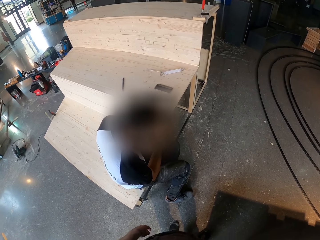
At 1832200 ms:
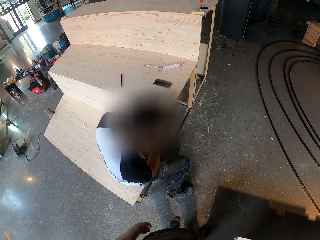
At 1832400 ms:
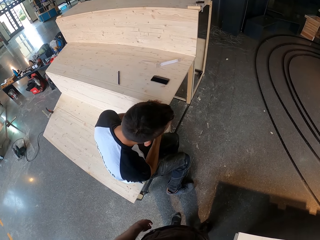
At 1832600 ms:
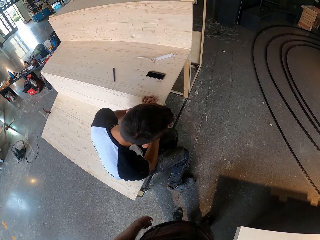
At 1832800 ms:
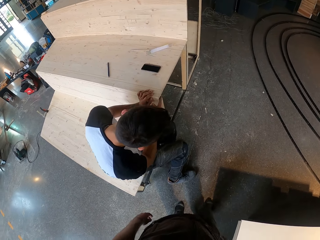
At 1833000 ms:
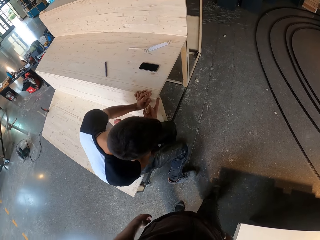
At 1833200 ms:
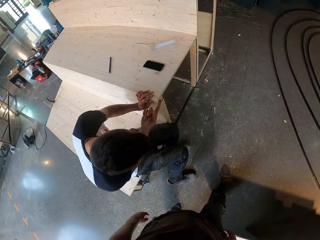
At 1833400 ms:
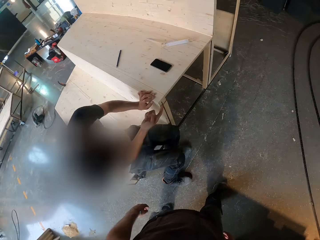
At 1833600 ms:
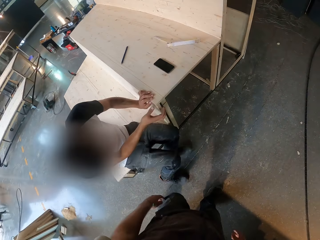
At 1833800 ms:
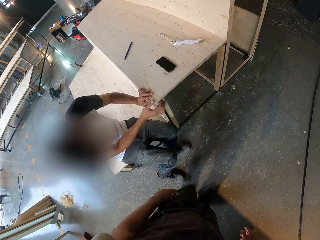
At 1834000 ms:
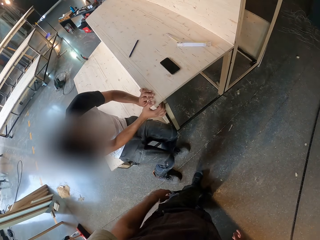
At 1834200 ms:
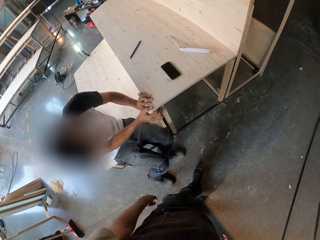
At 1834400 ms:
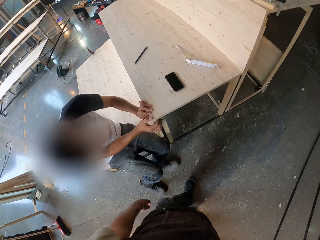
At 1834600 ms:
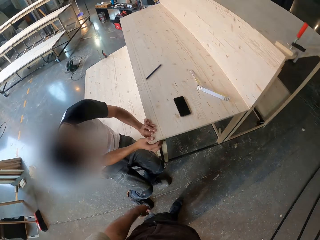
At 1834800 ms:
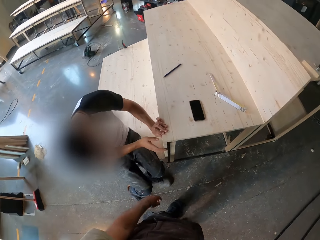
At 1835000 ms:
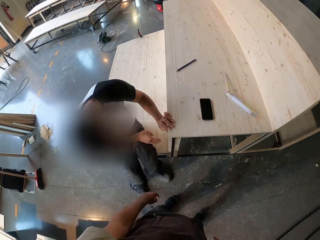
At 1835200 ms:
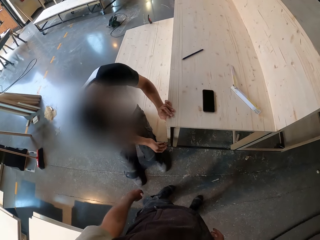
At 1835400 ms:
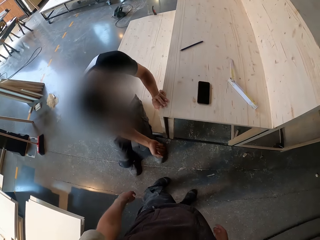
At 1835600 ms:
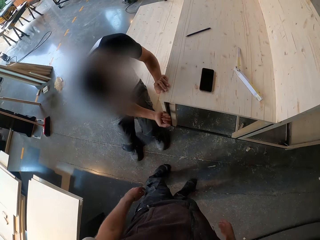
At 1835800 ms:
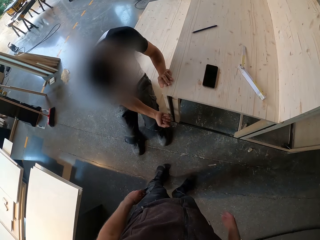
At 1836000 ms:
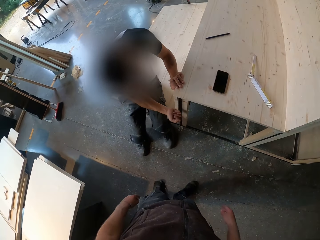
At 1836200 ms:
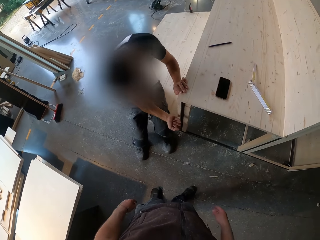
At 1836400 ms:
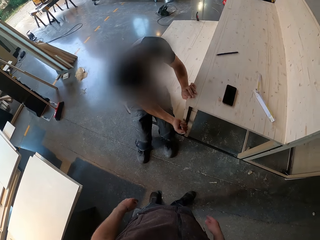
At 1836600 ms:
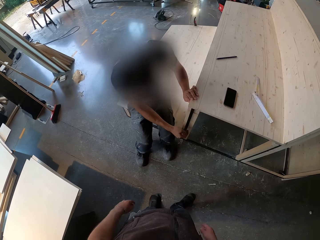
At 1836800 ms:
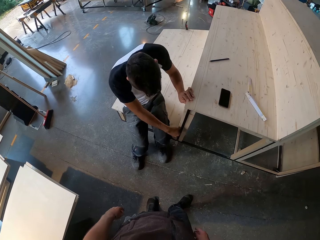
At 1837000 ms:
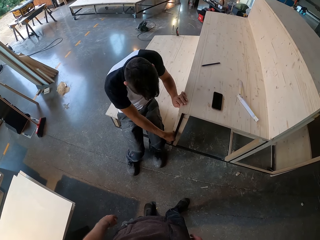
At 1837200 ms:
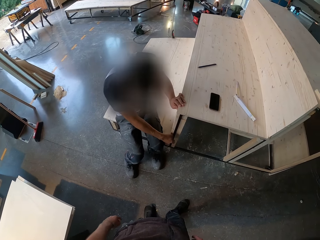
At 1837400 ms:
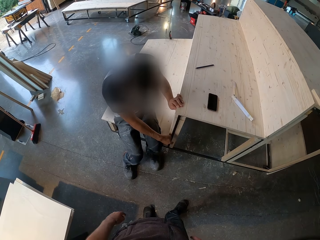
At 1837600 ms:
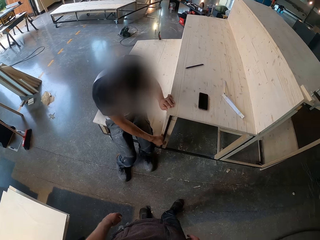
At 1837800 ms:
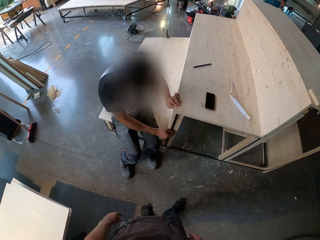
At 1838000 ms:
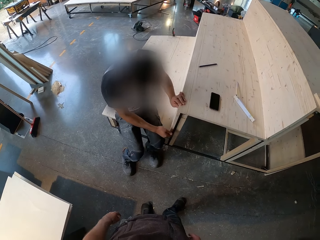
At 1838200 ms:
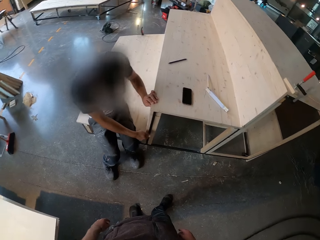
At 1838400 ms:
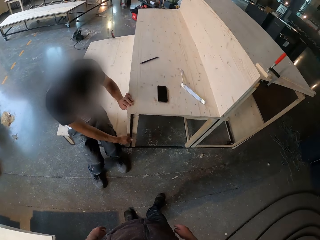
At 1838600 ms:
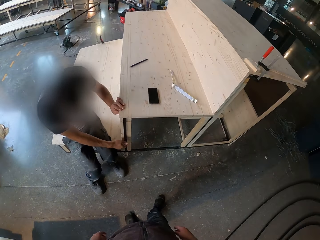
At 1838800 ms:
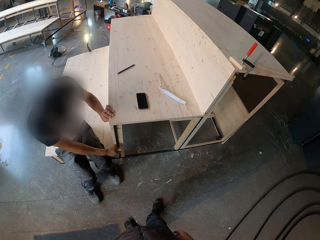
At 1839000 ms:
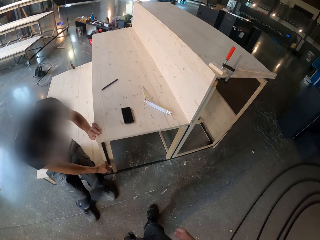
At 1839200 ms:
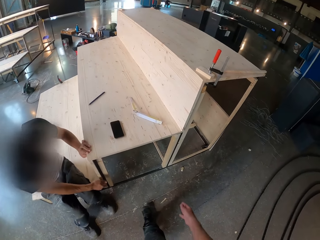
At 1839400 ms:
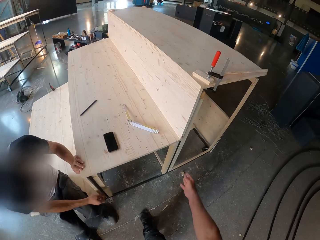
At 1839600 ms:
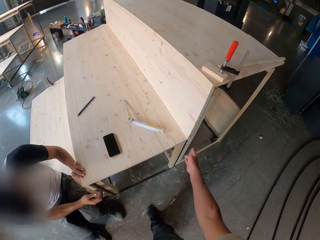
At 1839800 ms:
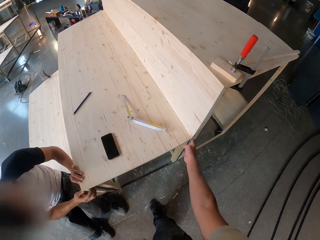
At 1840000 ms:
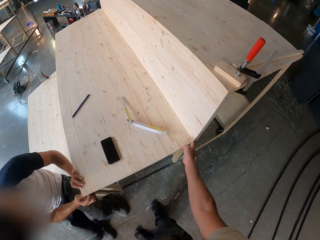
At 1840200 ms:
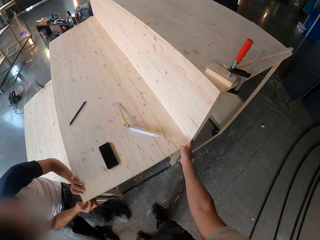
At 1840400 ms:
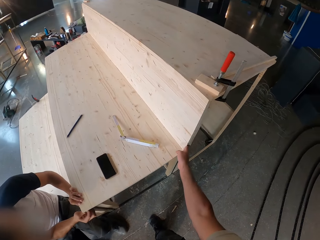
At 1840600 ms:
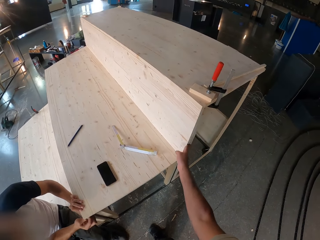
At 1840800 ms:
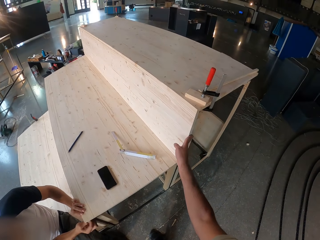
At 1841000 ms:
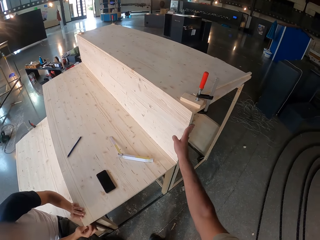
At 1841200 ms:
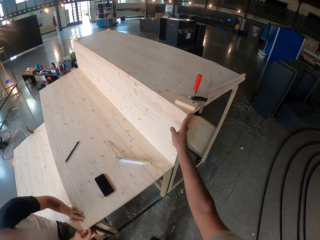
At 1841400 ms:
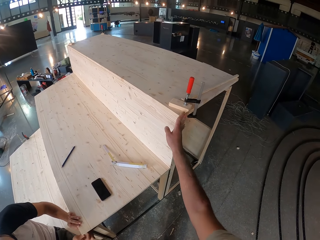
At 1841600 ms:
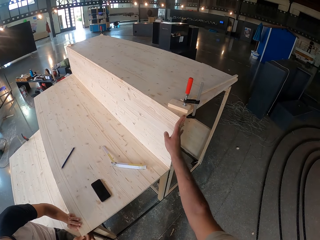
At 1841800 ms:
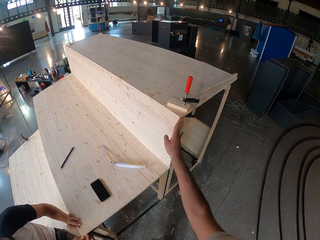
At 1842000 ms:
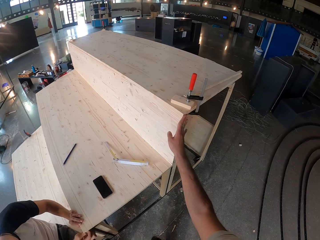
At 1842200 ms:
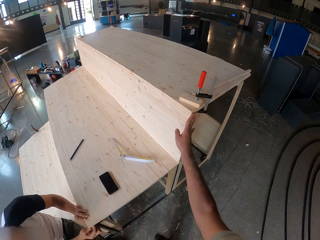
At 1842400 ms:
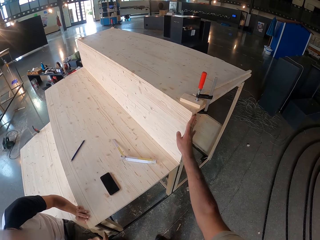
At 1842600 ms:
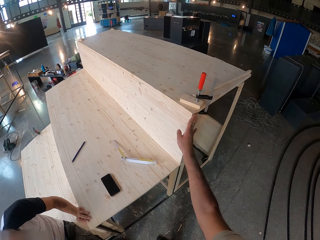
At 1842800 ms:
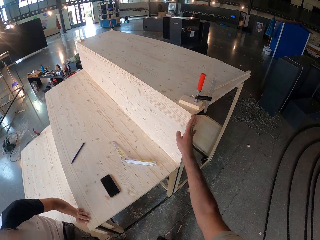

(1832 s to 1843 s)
The camera wearer walks around. A man hits the wooden step with his right hand. The camera wearer swipes his right hand on the wooden step.

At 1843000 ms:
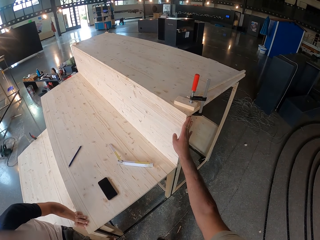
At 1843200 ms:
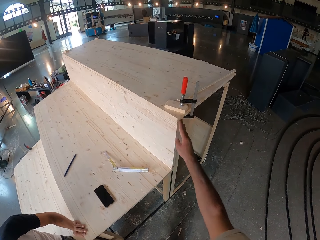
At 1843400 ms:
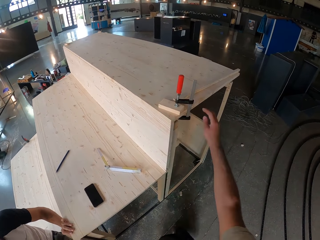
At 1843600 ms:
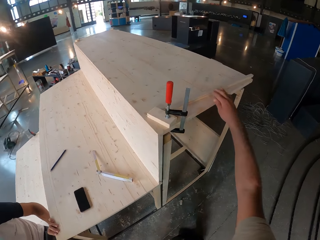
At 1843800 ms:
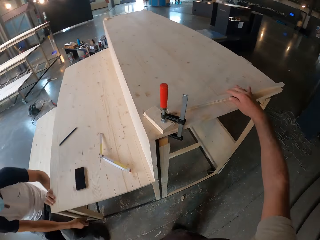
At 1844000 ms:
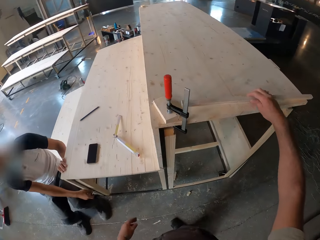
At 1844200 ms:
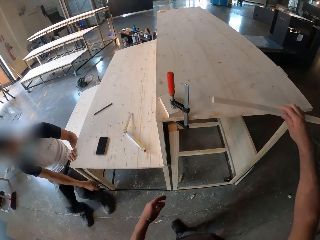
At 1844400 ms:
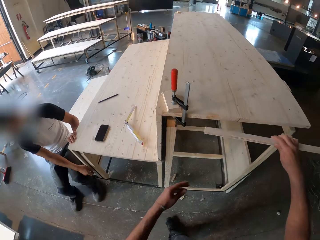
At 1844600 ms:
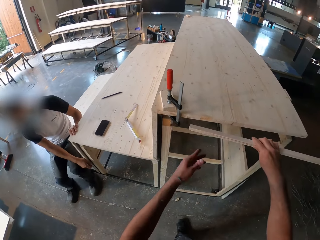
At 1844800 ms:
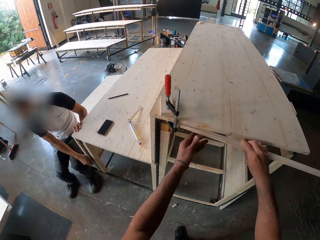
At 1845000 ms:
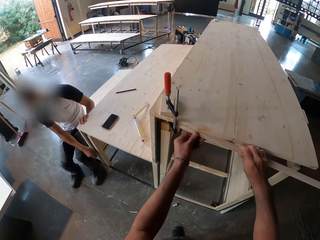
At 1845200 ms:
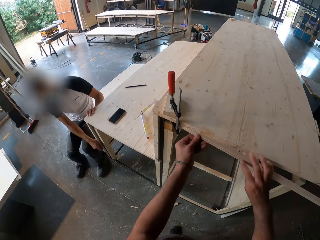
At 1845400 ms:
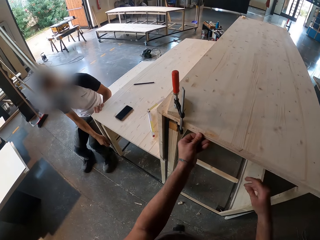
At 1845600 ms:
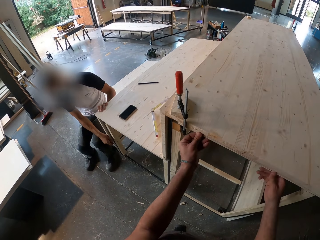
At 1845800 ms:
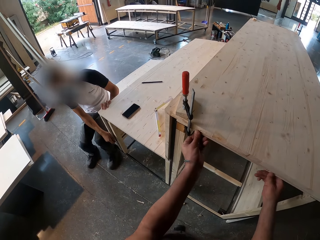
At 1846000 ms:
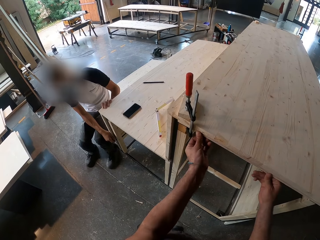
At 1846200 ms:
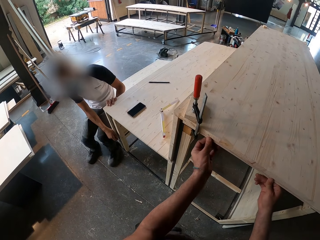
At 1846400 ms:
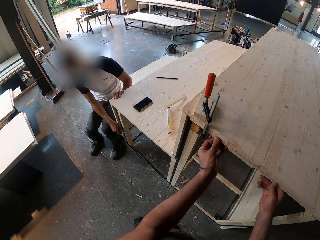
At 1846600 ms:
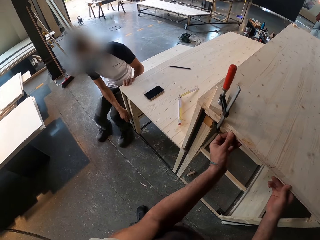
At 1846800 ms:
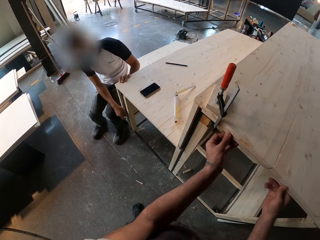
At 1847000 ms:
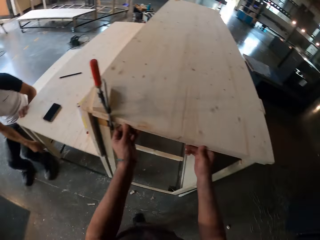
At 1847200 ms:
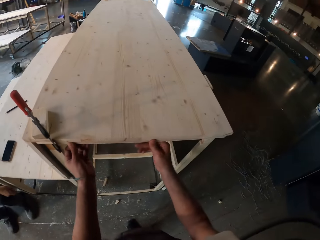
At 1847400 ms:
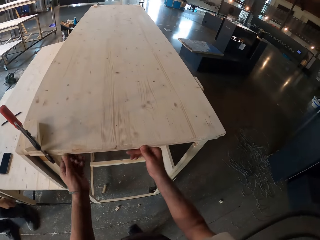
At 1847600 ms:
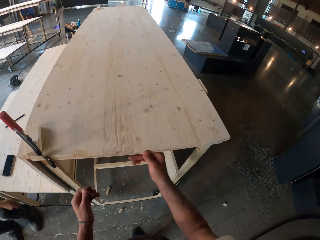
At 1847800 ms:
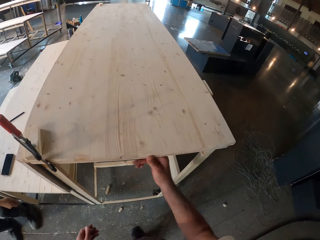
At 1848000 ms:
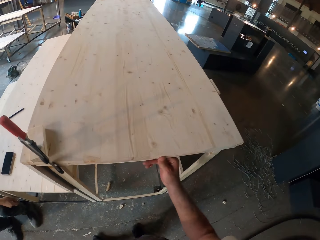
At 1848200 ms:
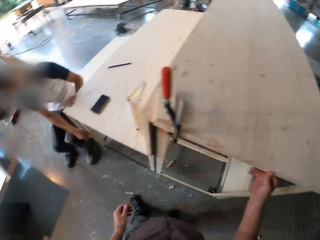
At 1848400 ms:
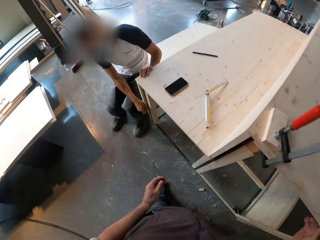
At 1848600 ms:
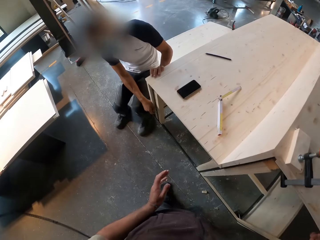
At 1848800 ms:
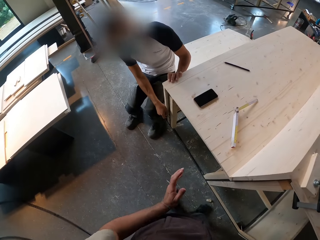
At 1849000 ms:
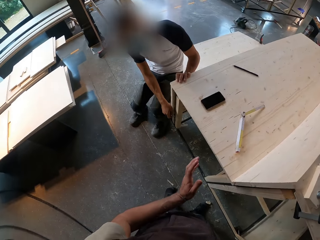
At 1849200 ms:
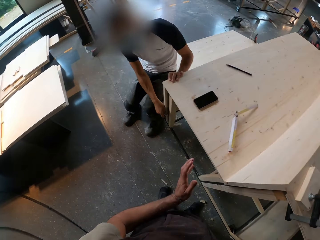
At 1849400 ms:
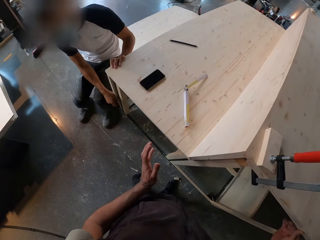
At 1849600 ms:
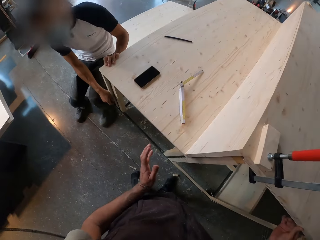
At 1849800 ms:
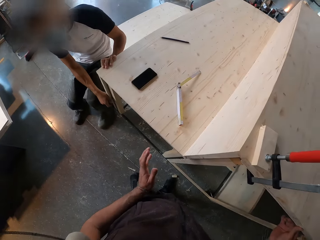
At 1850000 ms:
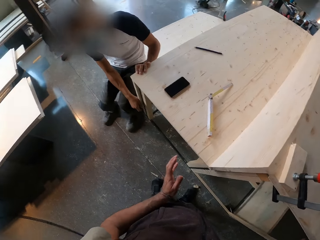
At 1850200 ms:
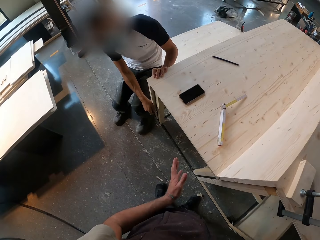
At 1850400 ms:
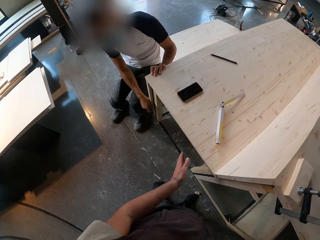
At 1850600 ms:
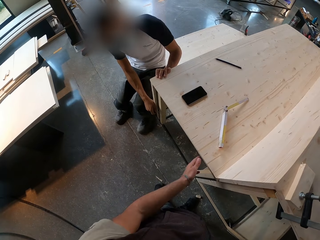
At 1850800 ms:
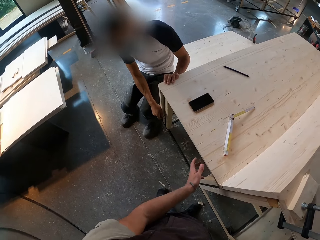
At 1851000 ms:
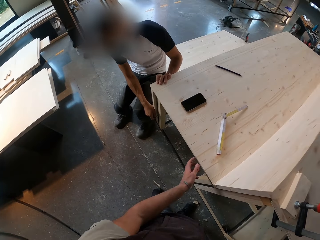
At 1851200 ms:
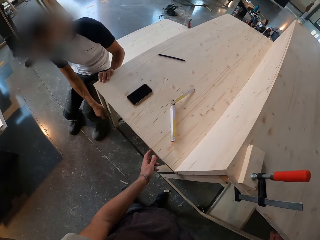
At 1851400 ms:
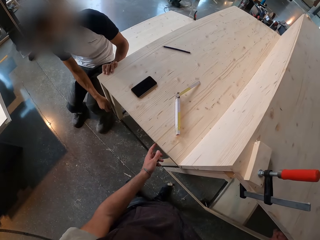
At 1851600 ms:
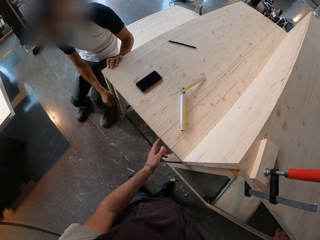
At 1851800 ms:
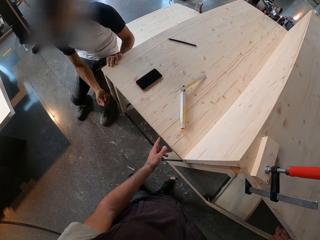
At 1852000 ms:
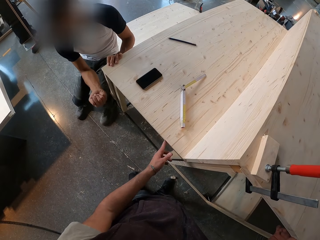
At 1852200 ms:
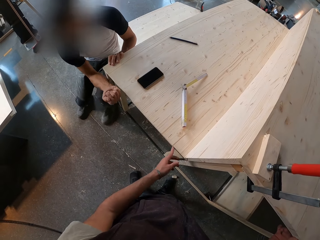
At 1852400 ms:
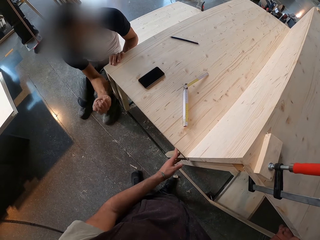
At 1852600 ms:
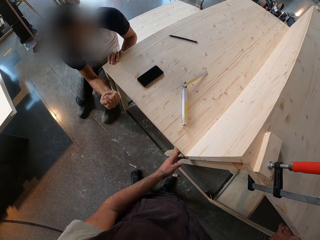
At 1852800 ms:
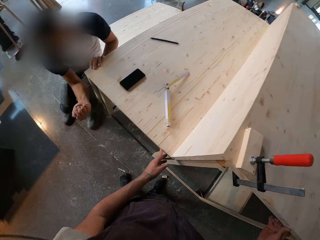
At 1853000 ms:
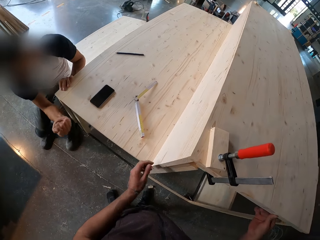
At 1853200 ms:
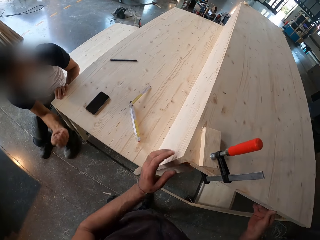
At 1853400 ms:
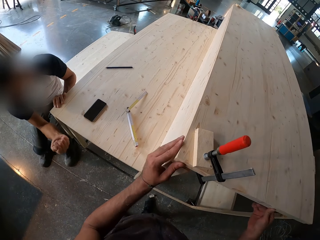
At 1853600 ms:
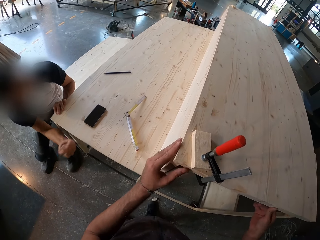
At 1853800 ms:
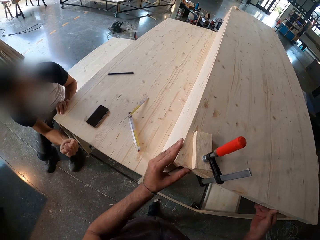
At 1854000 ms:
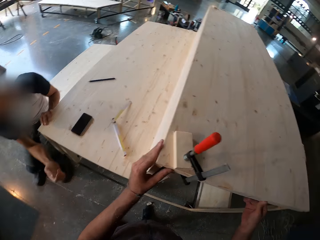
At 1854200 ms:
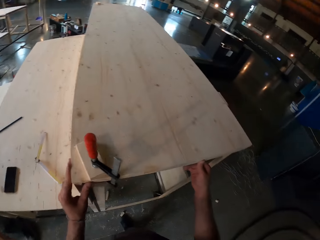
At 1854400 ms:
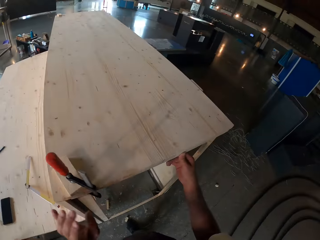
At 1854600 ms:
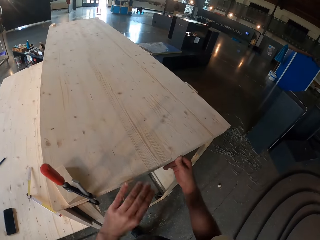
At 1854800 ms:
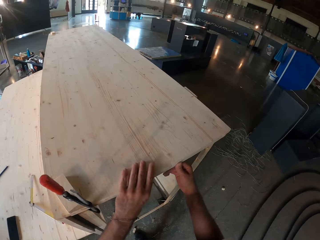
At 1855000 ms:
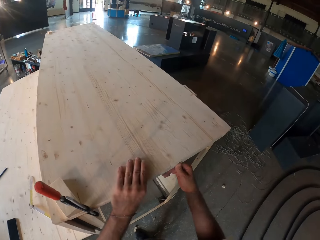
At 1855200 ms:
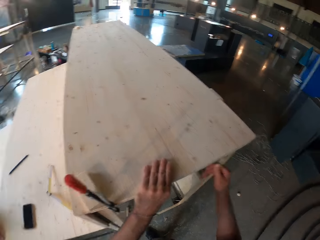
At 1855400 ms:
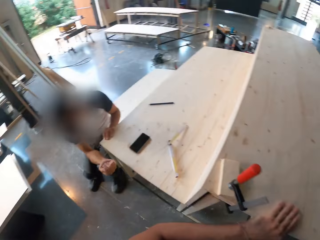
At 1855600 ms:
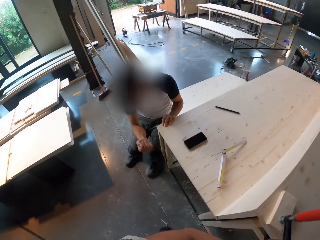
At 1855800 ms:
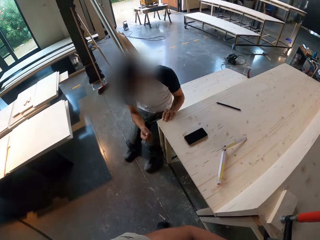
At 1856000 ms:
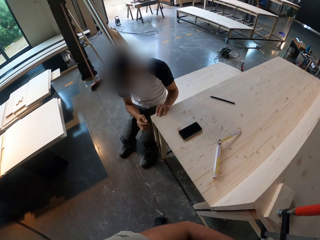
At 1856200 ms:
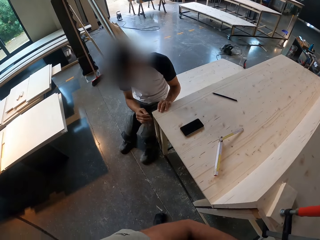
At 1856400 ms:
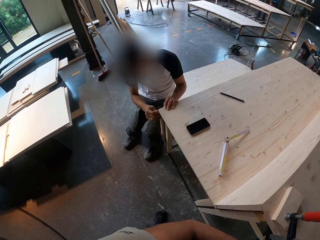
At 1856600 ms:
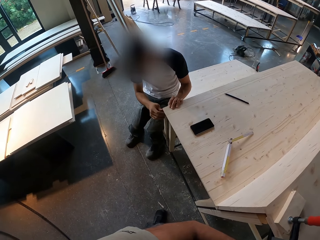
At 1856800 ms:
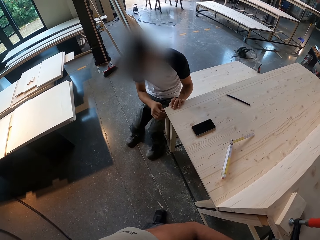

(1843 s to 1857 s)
The camera wearer picks up a piece of wood from the wooden step with his right hand. He fixes the piece of wood into the wooden step with both hands. He touches the wood. A man hits the wooden step with his right hand. The camera wearer touches the wood frame.
